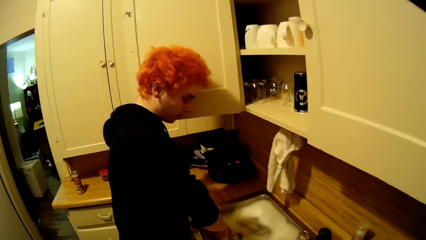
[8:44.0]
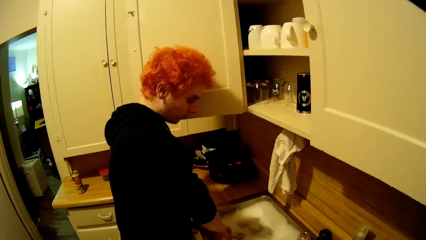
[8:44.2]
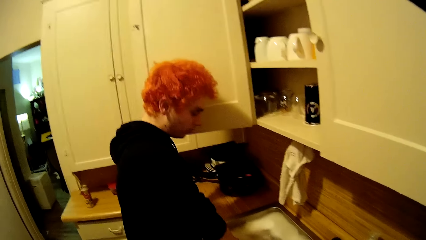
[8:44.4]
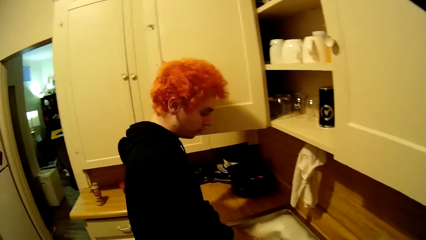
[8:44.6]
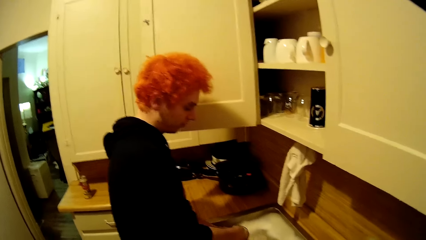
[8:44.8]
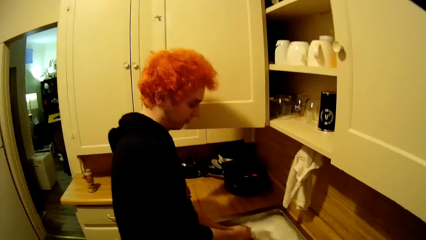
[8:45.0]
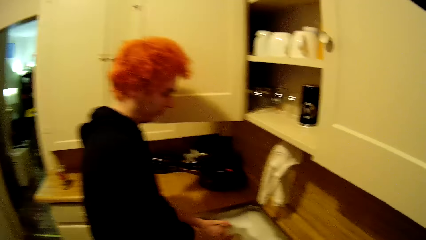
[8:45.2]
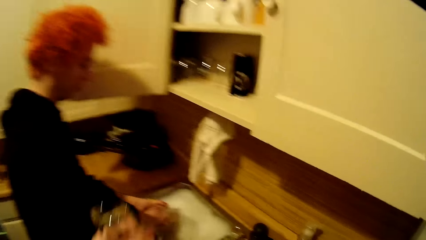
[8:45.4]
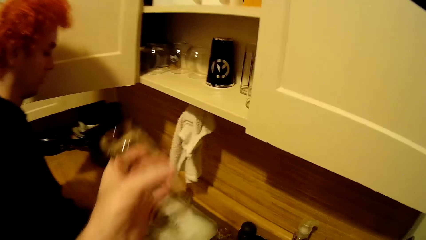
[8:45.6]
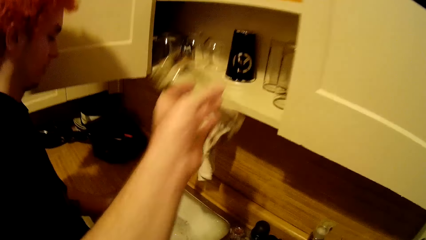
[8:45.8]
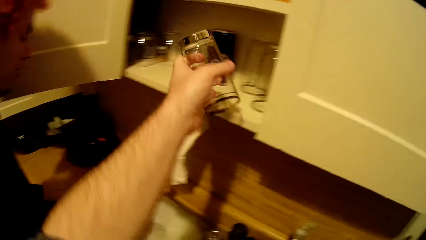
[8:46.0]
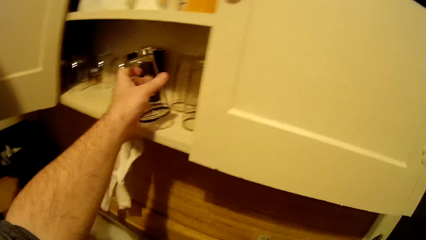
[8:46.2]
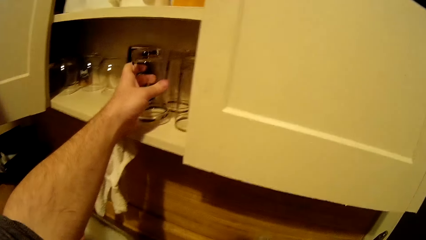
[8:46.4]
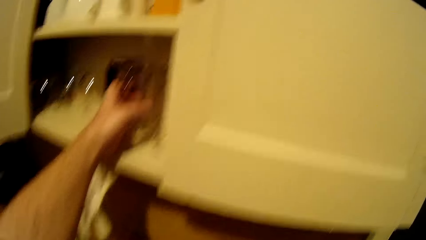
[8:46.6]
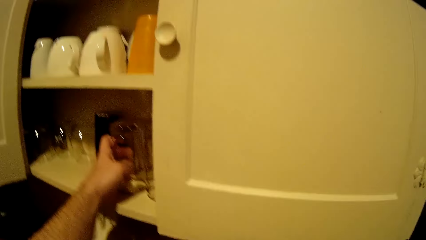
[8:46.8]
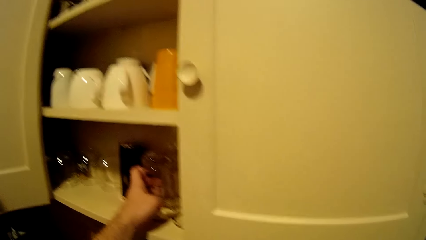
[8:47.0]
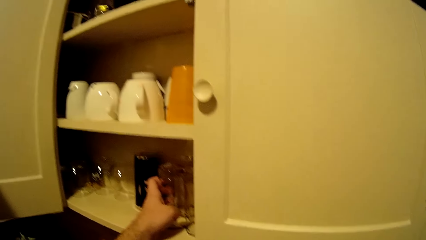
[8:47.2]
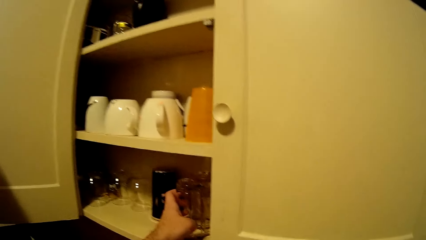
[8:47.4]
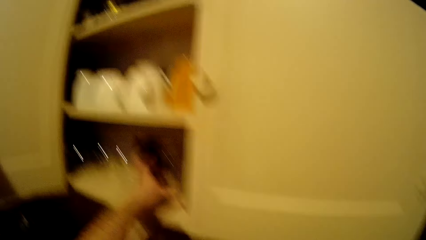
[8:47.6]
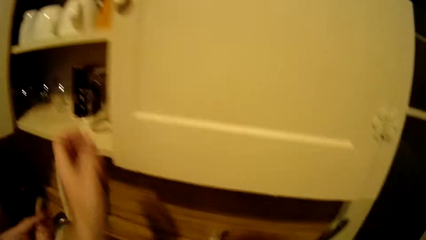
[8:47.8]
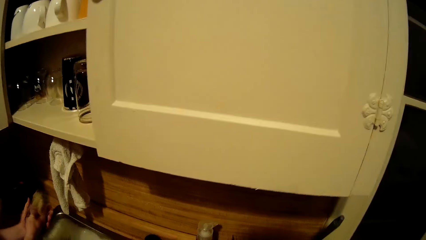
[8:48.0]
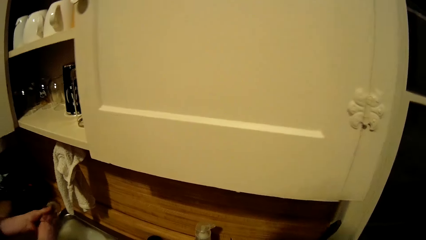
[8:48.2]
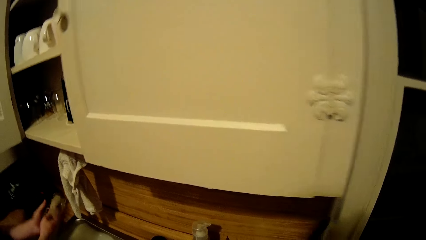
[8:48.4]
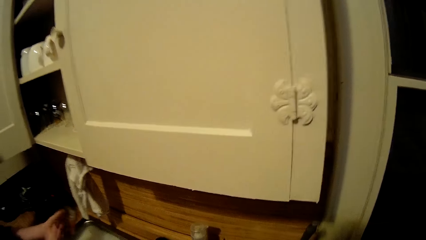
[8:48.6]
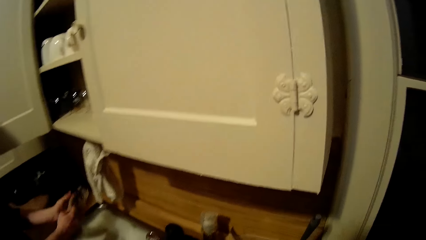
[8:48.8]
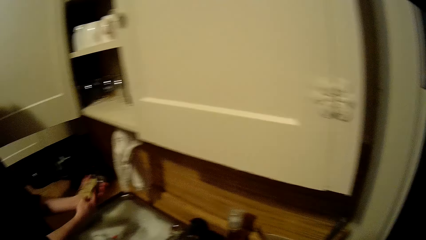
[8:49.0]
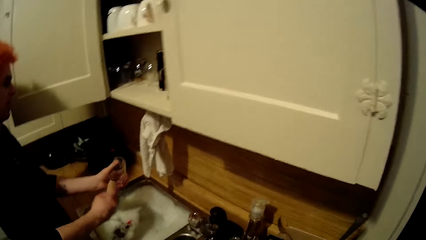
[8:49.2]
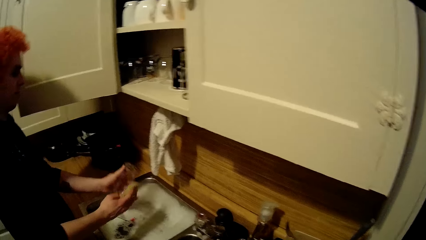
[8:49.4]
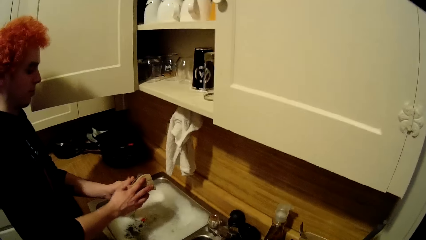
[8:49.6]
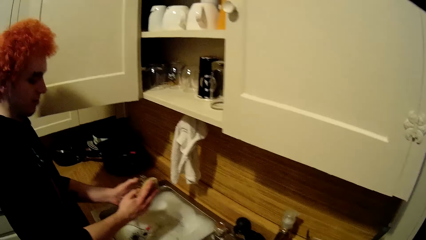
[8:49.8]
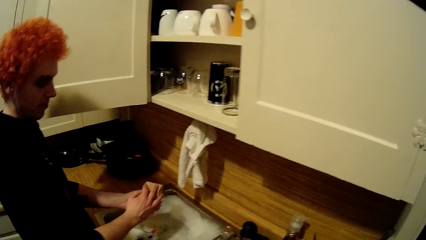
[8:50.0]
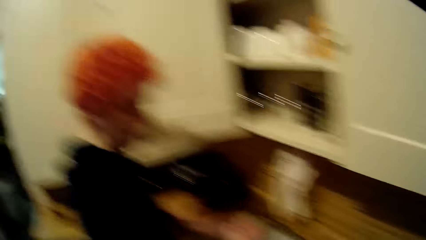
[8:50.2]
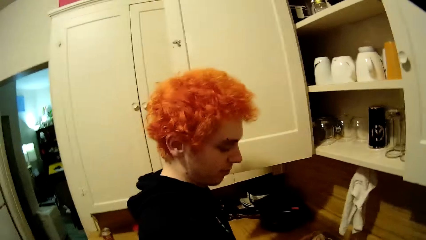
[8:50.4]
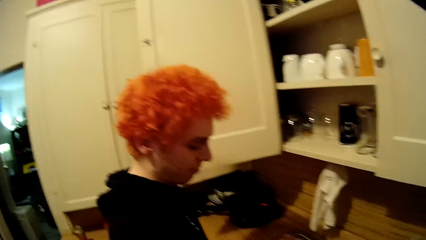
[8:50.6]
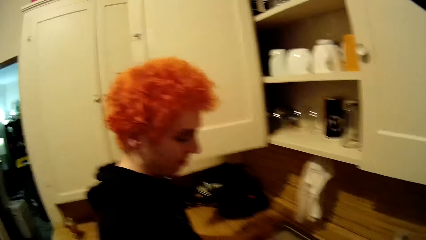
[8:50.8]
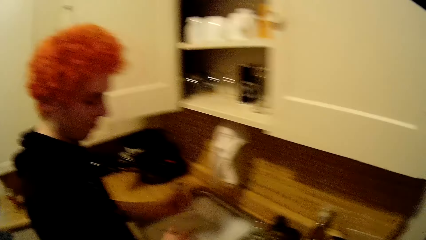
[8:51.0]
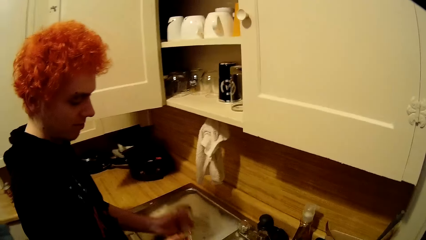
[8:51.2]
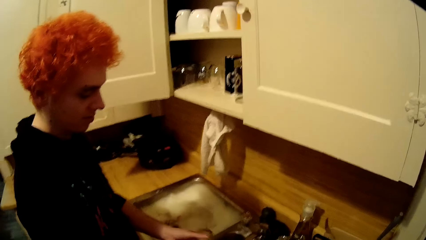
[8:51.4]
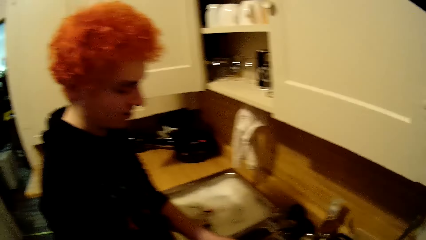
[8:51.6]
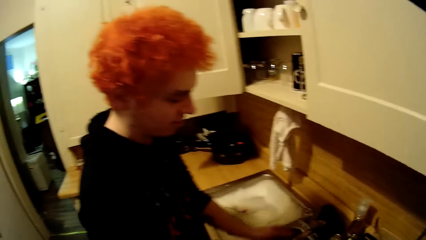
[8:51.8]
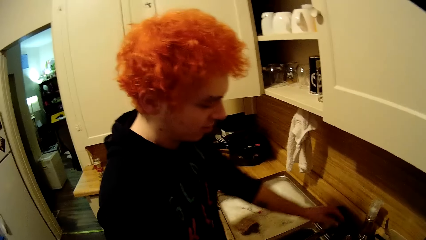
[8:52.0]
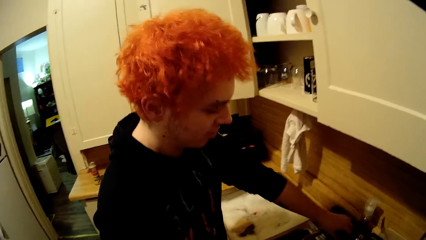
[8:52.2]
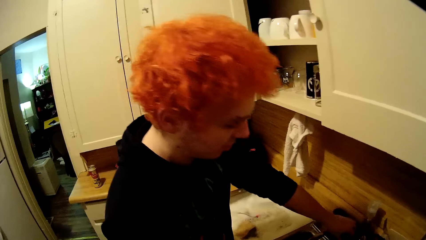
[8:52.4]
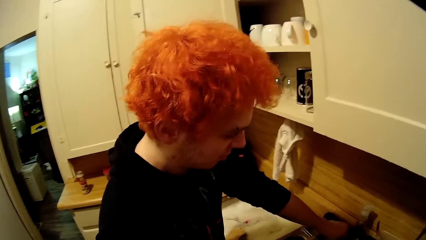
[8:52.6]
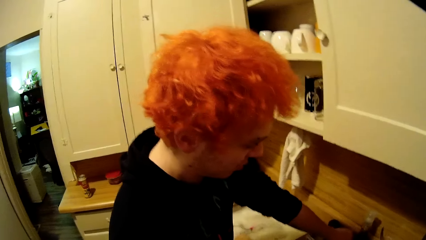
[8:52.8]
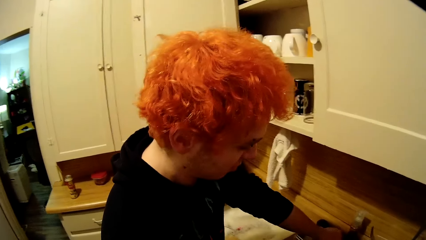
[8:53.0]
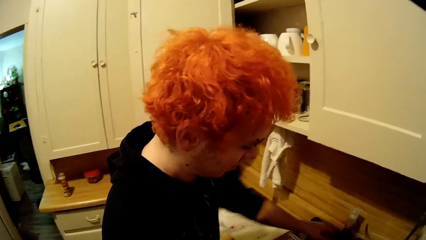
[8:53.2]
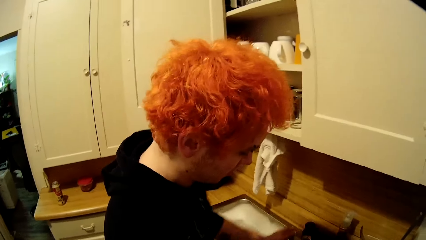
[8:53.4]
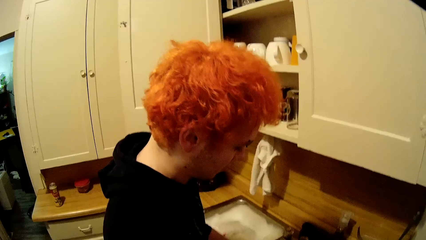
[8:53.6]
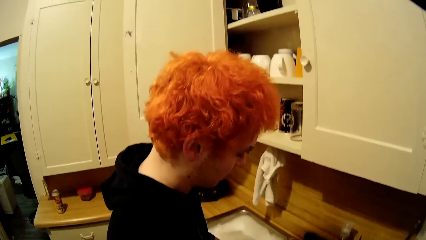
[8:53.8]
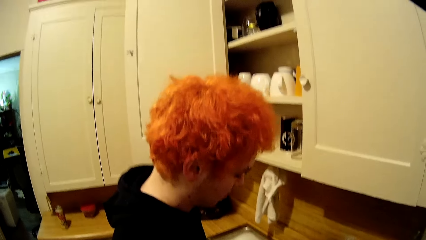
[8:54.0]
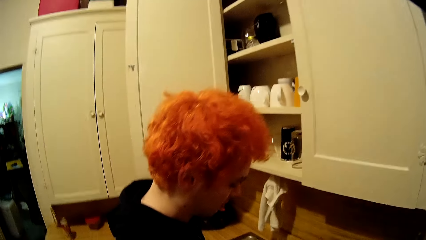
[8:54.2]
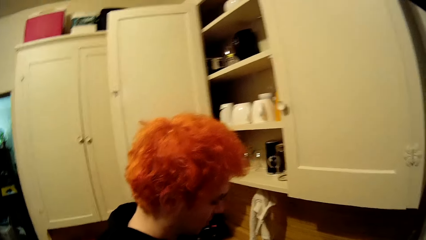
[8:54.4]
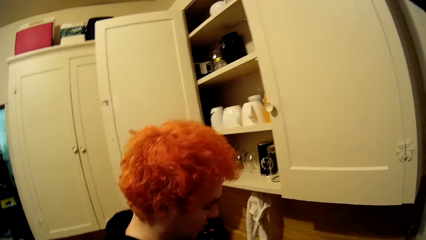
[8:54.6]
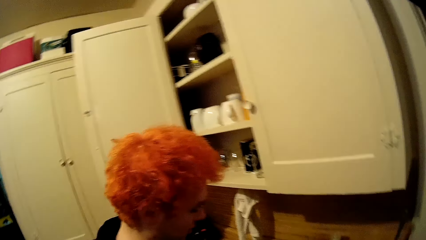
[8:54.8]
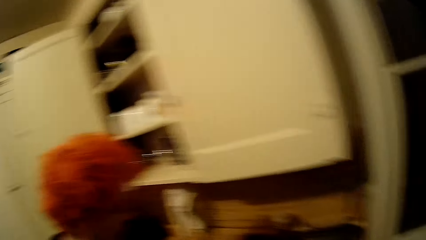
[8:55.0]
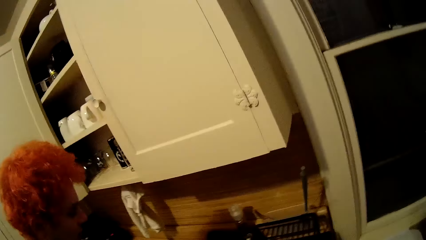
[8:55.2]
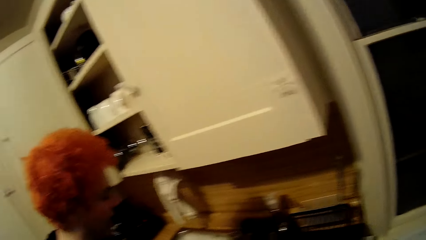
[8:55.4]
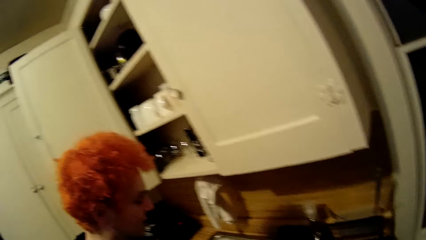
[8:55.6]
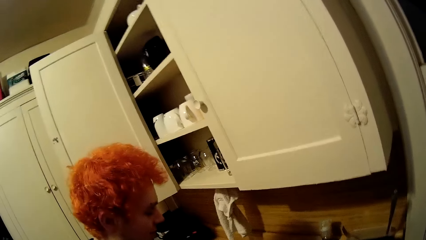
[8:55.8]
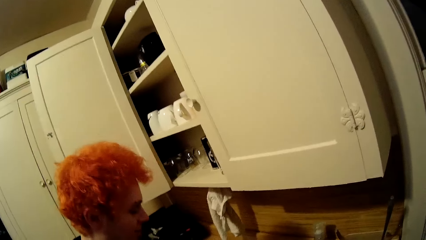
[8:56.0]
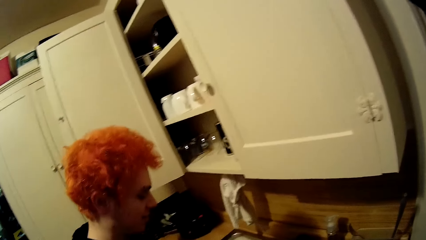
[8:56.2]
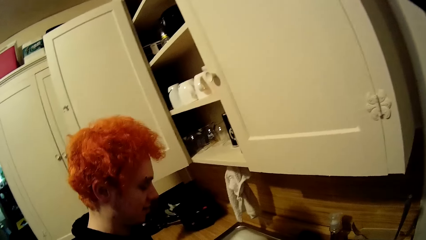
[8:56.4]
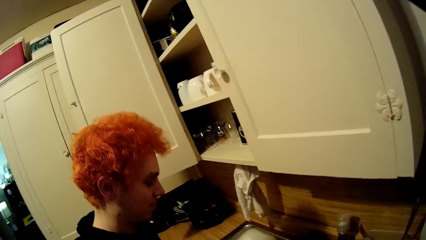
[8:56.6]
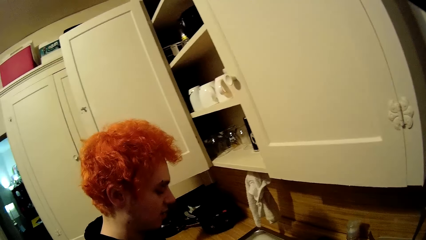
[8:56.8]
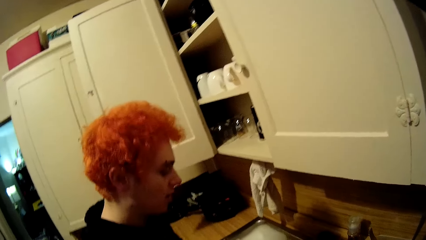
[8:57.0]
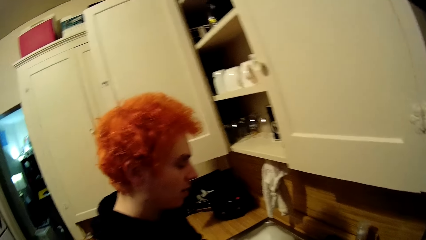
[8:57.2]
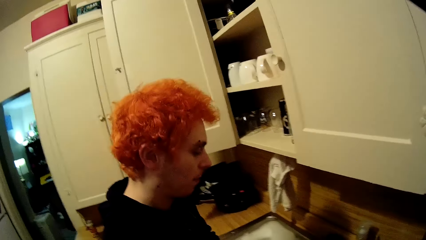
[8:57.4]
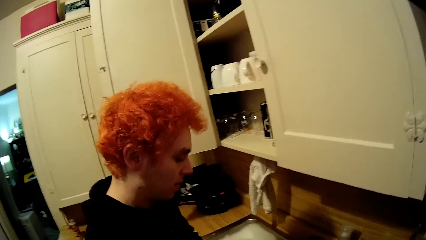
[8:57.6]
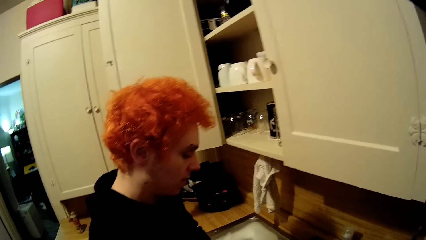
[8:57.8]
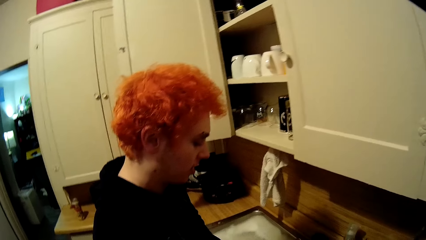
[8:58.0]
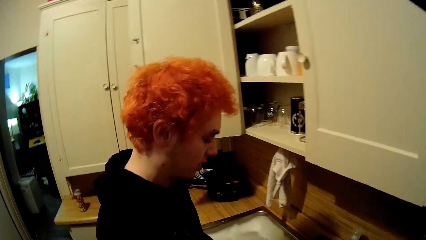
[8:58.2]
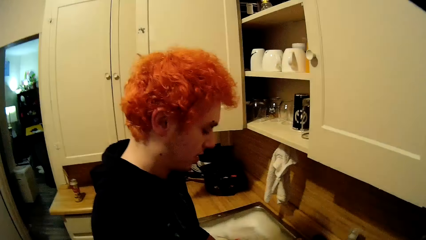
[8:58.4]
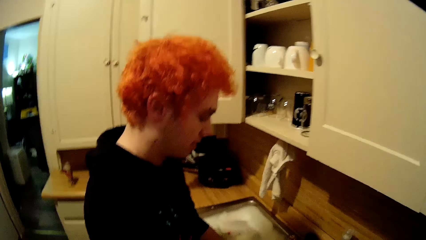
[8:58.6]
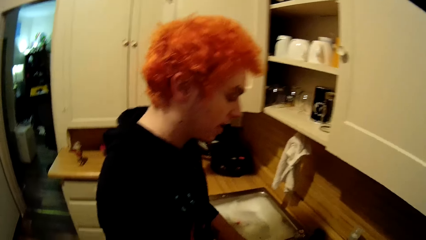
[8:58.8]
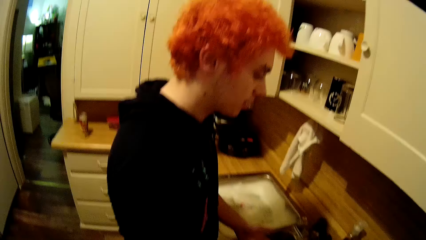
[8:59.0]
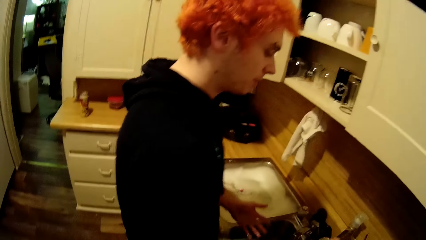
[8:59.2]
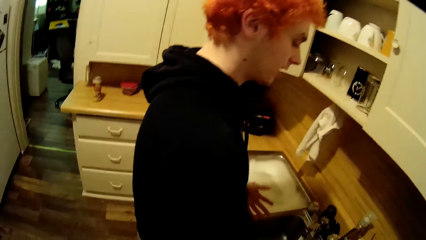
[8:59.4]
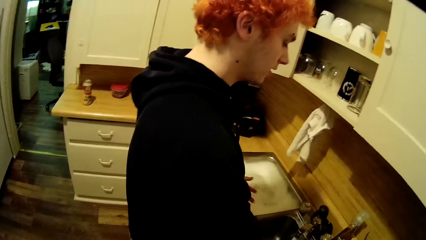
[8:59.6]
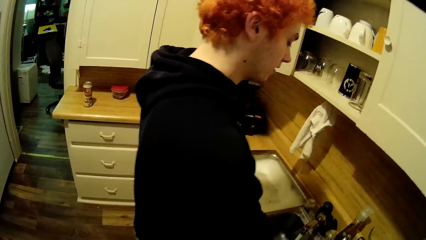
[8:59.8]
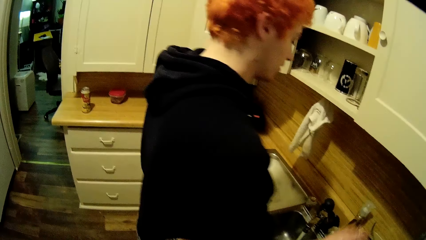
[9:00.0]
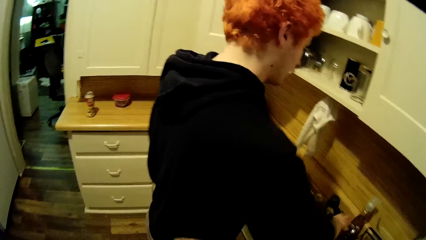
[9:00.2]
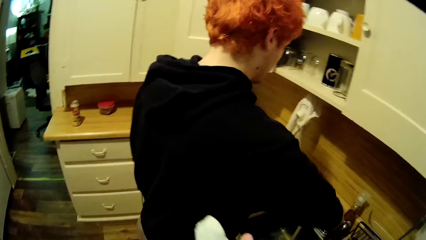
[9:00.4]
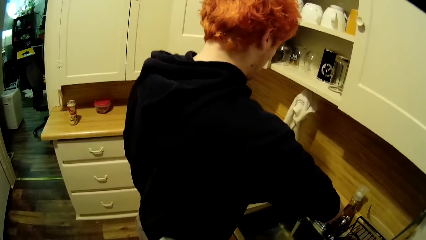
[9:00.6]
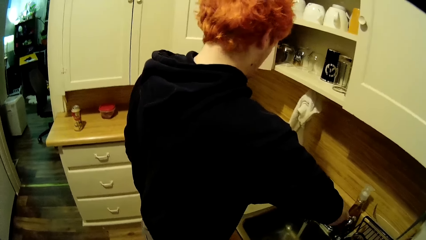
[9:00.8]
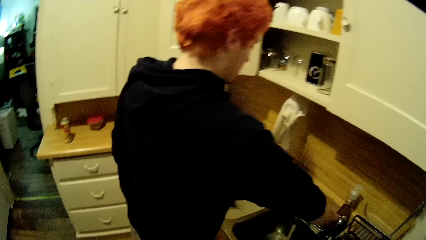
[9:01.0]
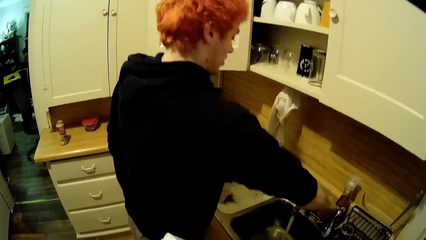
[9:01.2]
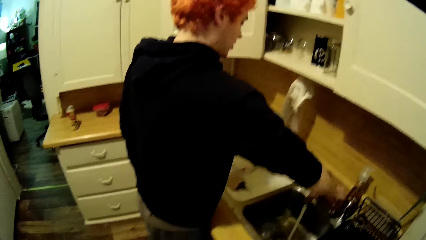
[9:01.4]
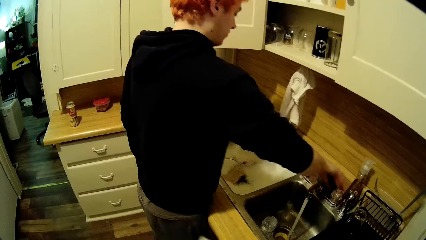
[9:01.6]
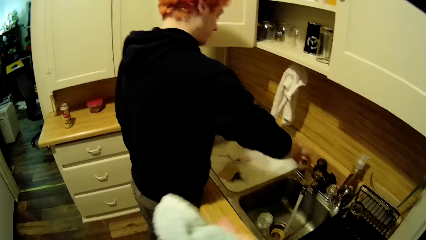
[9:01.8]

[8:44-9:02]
The camera wearer puts a glass in the cabinet. A man washes a tumbler. The camera wearer stares around the house. They look at the man. They look around the sink.
